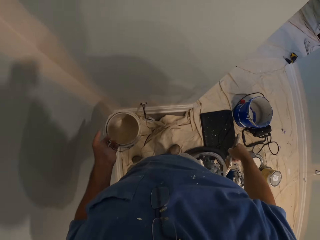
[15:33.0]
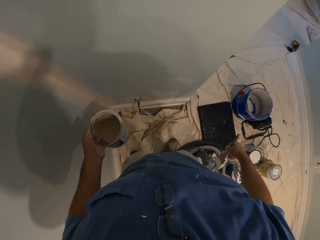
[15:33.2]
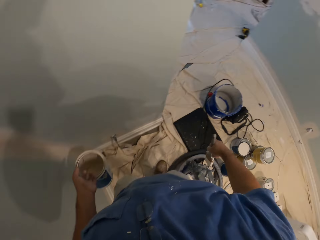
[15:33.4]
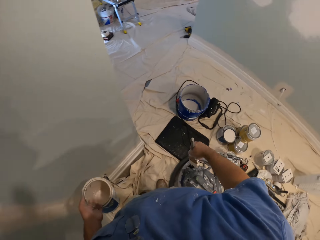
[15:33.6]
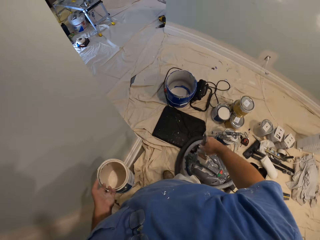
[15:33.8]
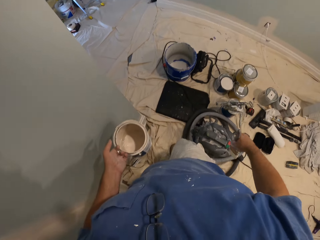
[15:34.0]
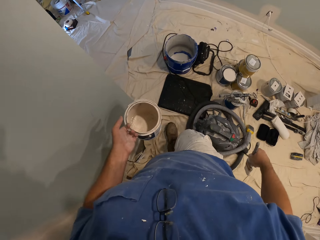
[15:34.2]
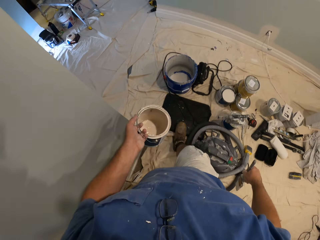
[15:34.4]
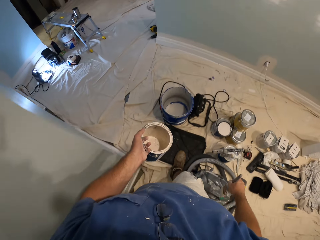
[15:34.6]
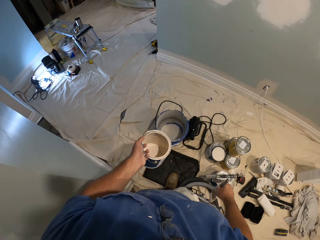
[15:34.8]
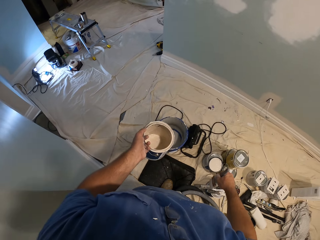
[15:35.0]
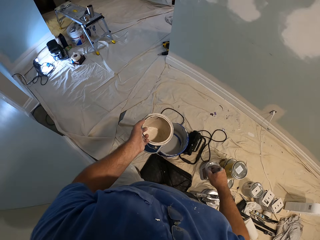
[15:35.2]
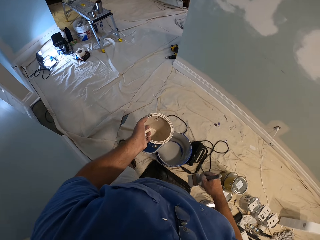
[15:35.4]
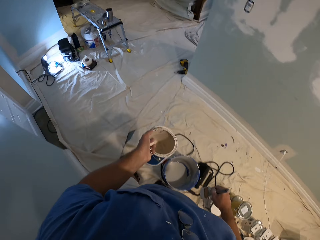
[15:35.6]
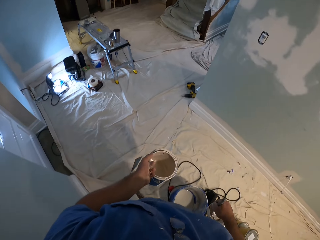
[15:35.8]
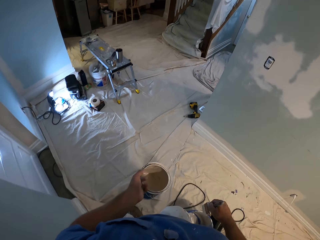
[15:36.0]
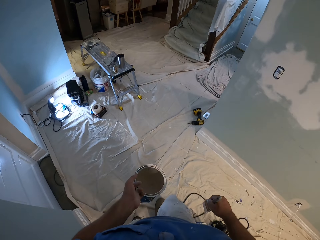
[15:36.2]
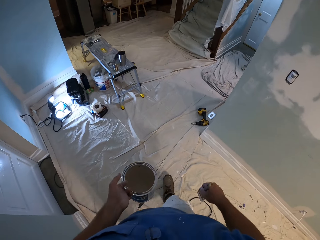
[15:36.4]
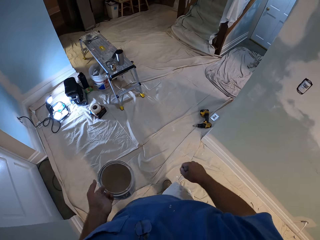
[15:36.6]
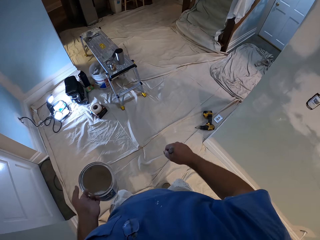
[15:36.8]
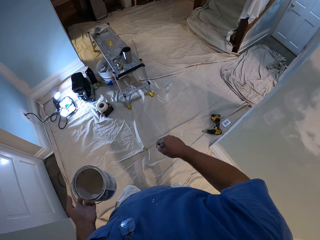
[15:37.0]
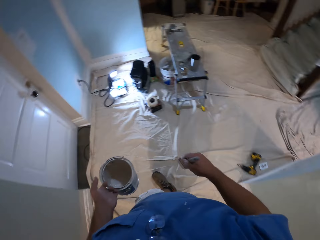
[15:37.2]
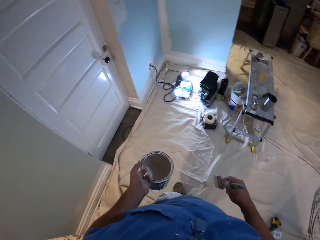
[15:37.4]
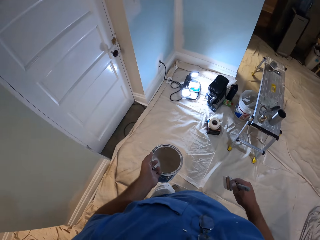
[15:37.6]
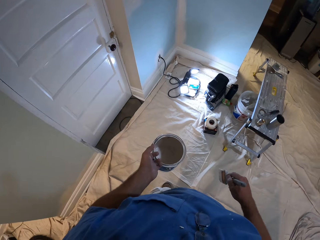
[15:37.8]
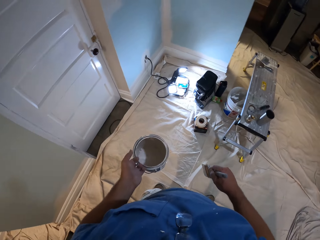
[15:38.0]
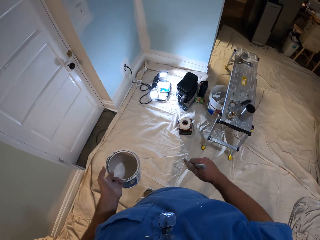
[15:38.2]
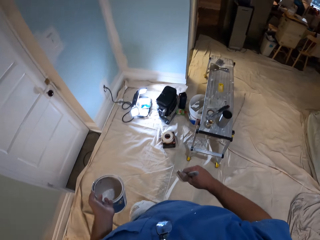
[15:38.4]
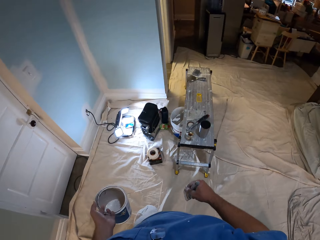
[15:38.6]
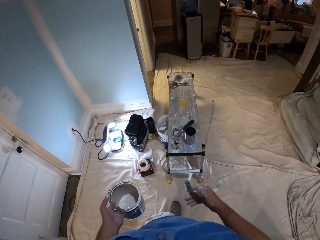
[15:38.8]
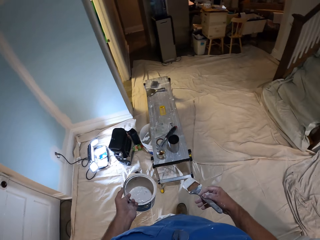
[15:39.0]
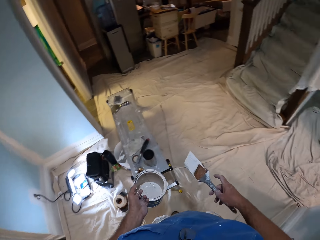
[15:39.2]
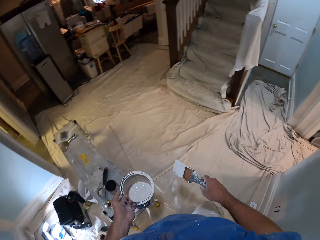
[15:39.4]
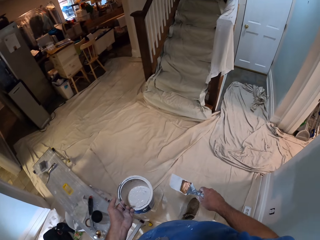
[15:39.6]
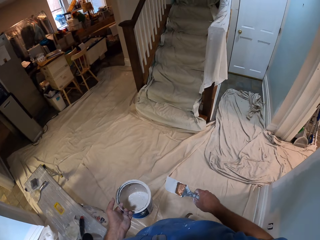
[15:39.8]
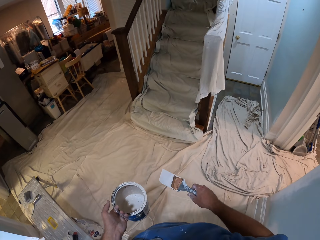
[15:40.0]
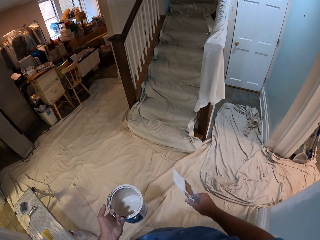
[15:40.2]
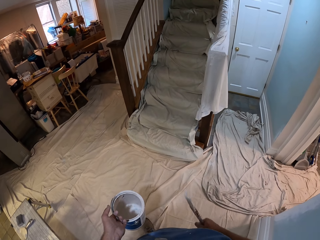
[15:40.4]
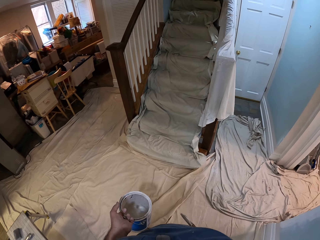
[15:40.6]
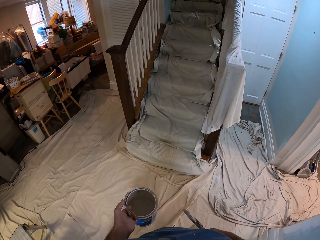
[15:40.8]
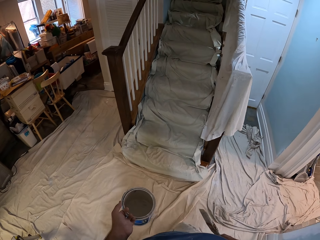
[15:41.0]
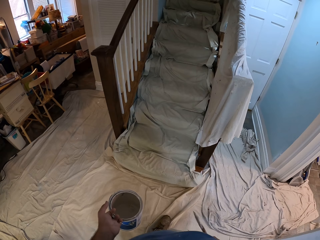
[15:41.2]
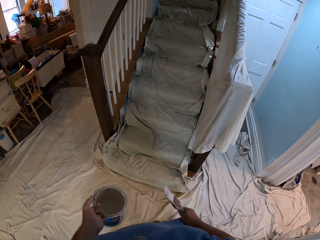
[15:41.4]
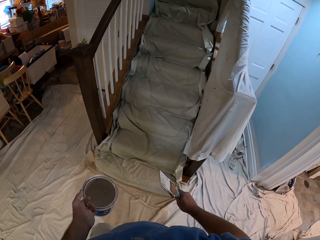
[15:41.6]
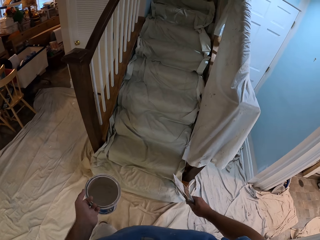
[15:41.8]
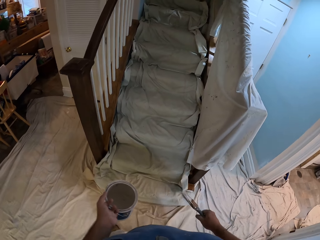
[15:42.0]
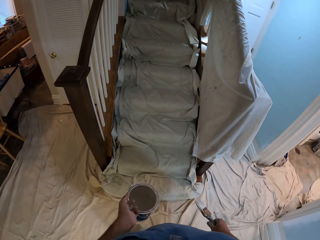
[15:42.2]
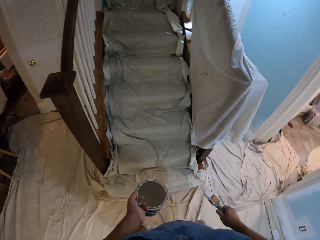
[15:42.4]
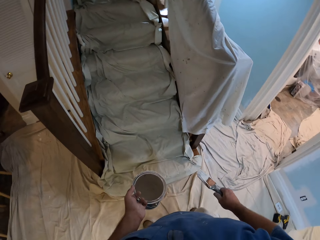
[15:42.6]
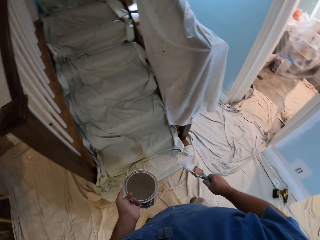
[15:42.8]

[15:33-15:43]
The camera wearer walks in the room to a staircase with the bucket of paint and the paint brush in his hands.

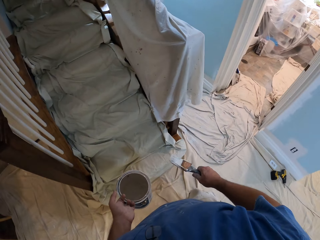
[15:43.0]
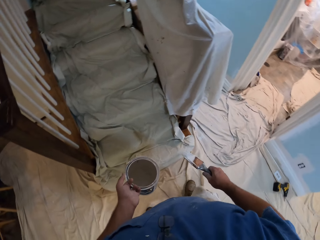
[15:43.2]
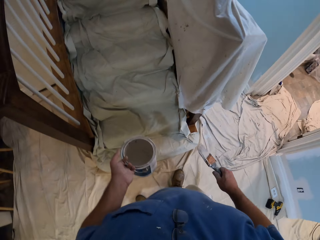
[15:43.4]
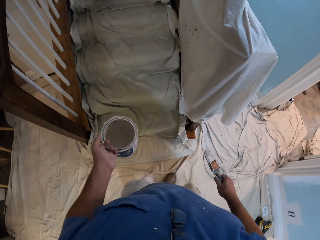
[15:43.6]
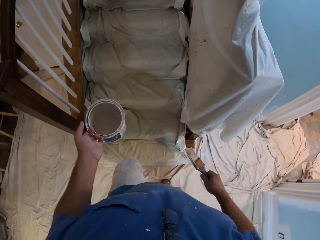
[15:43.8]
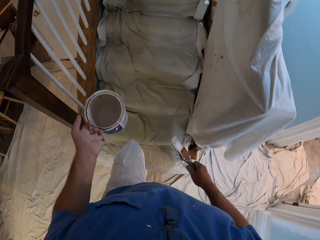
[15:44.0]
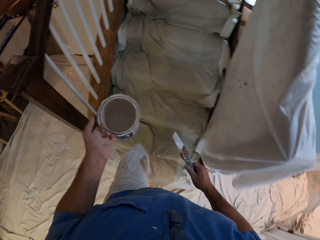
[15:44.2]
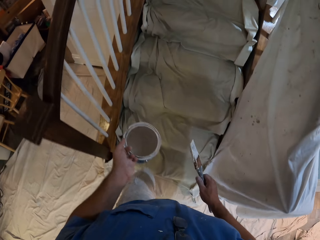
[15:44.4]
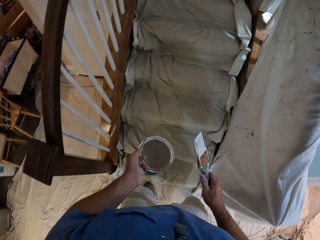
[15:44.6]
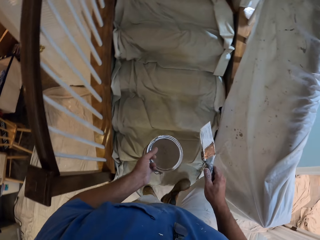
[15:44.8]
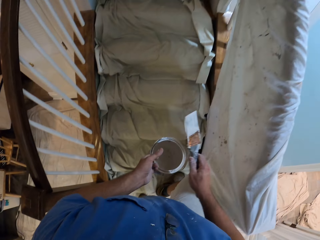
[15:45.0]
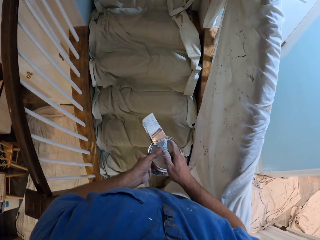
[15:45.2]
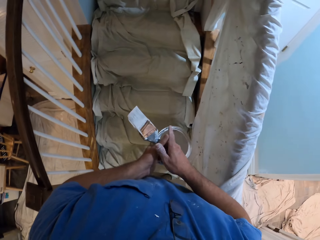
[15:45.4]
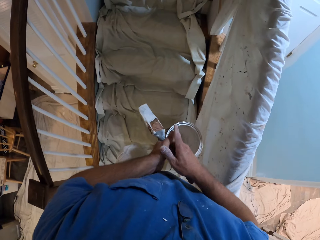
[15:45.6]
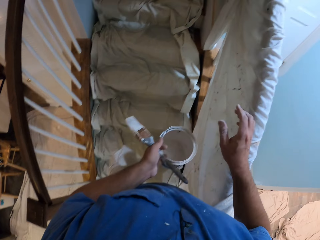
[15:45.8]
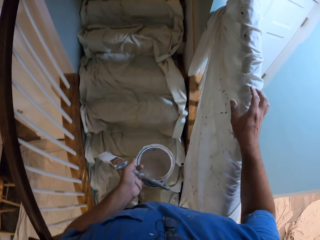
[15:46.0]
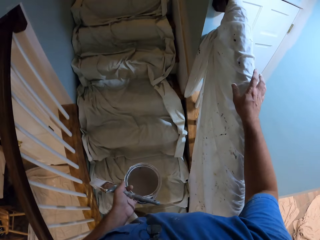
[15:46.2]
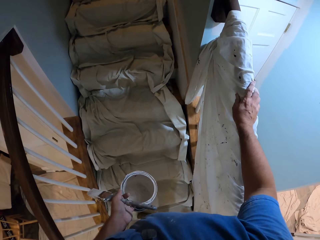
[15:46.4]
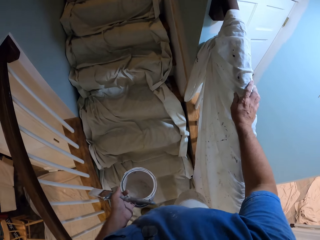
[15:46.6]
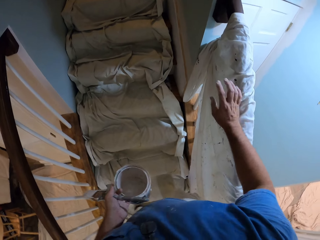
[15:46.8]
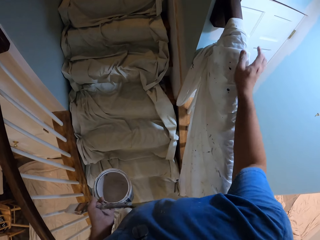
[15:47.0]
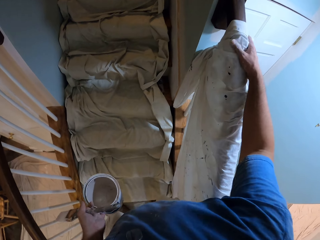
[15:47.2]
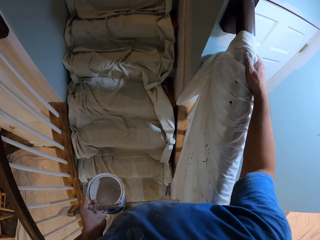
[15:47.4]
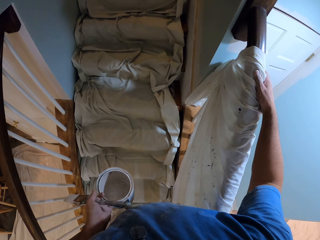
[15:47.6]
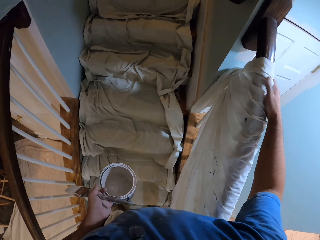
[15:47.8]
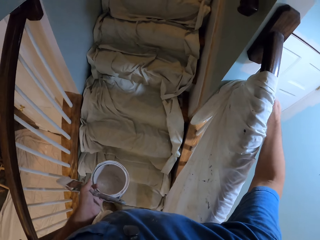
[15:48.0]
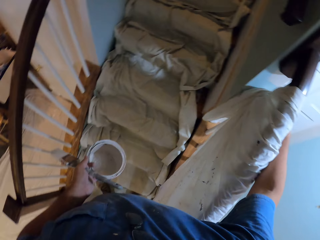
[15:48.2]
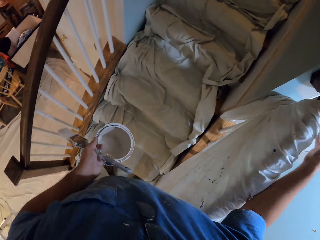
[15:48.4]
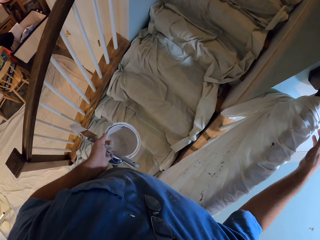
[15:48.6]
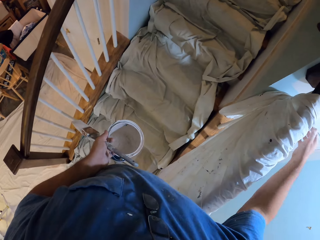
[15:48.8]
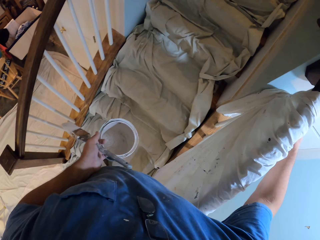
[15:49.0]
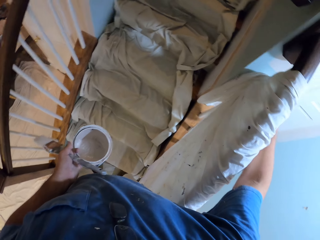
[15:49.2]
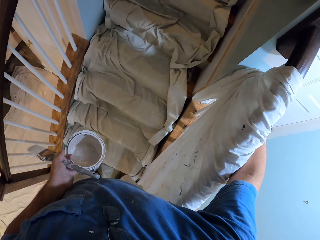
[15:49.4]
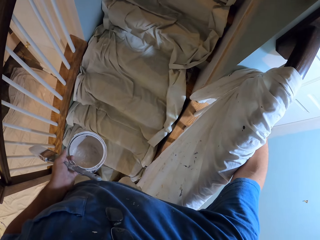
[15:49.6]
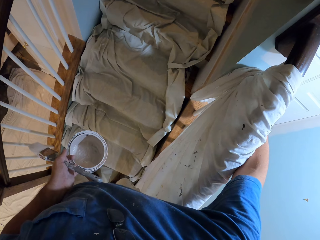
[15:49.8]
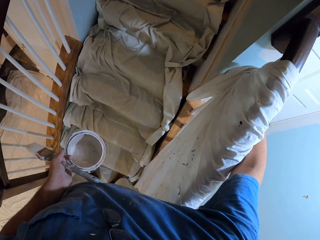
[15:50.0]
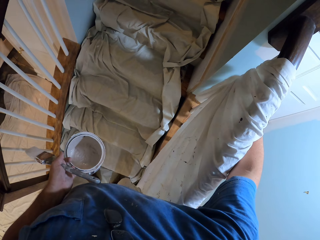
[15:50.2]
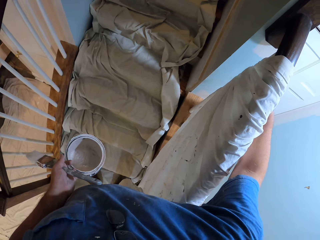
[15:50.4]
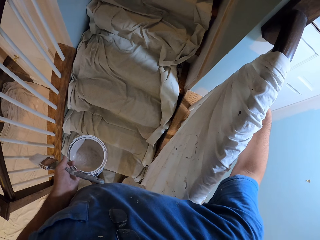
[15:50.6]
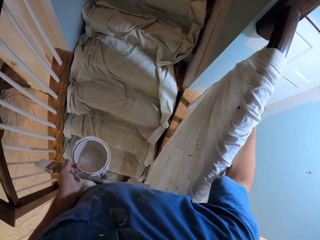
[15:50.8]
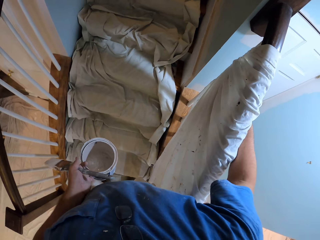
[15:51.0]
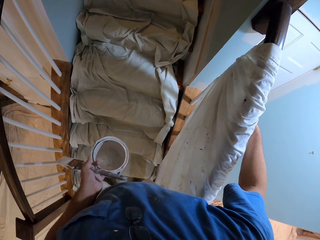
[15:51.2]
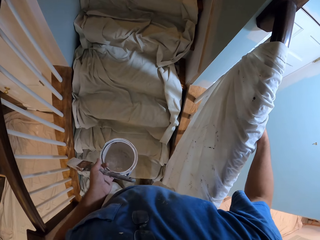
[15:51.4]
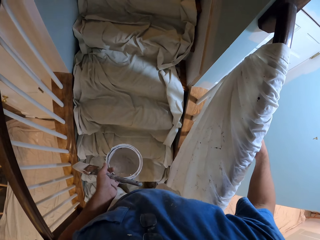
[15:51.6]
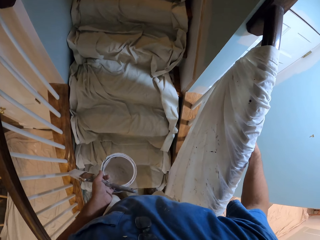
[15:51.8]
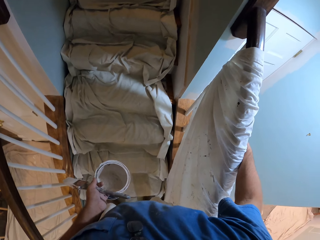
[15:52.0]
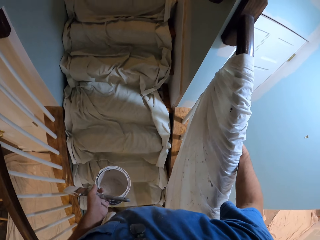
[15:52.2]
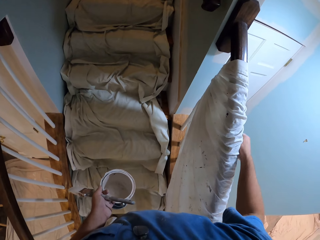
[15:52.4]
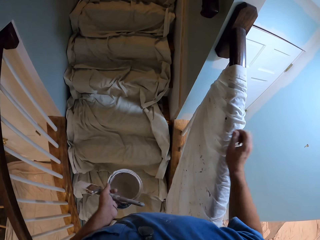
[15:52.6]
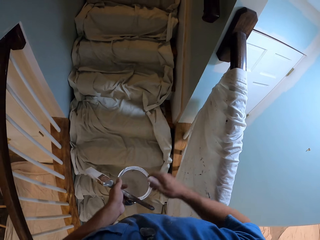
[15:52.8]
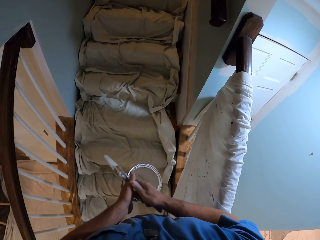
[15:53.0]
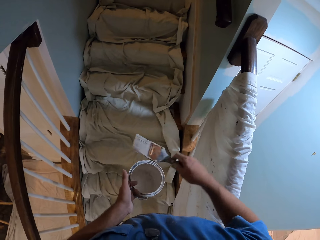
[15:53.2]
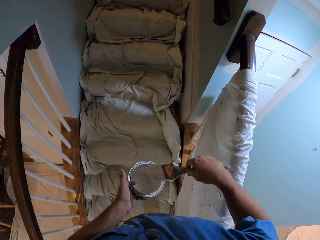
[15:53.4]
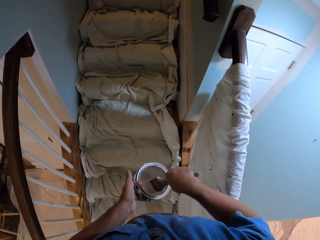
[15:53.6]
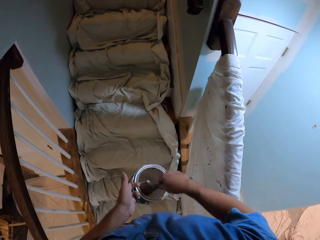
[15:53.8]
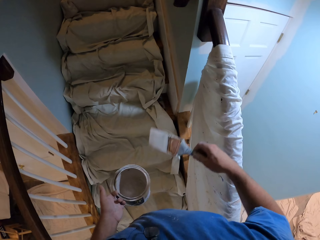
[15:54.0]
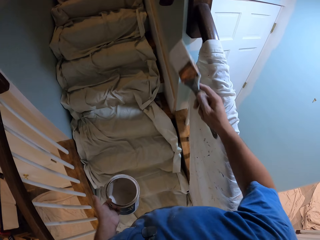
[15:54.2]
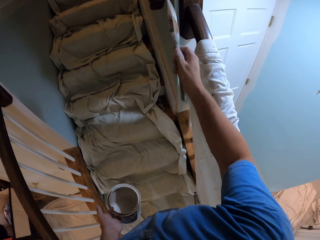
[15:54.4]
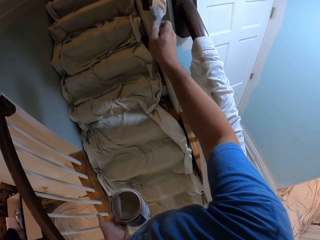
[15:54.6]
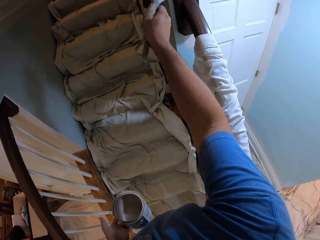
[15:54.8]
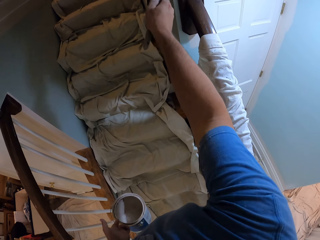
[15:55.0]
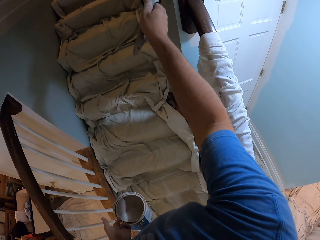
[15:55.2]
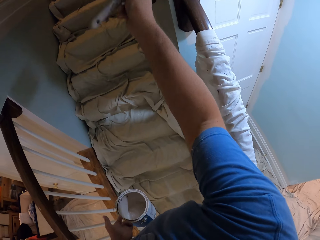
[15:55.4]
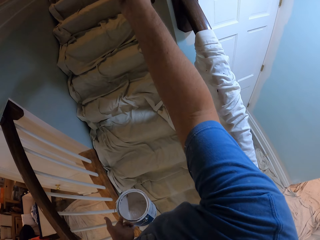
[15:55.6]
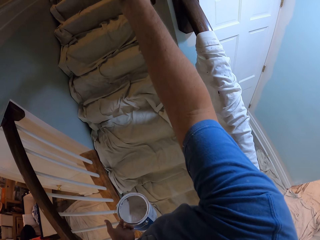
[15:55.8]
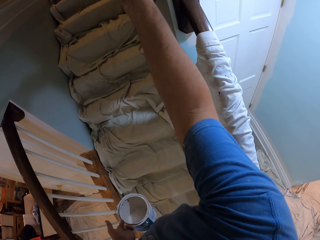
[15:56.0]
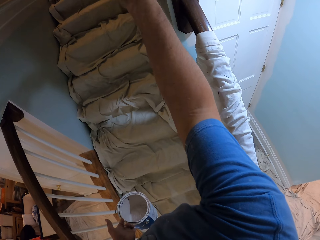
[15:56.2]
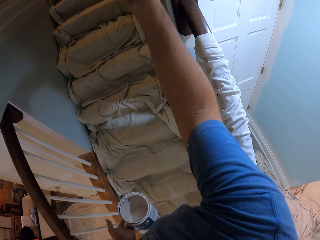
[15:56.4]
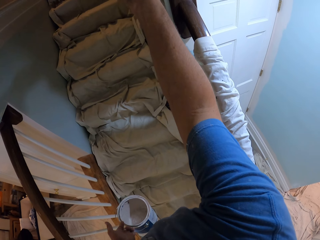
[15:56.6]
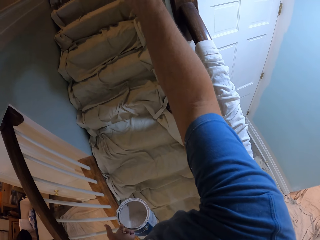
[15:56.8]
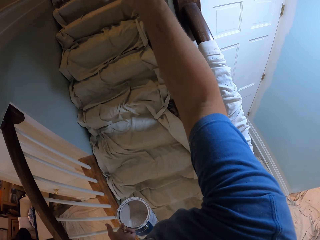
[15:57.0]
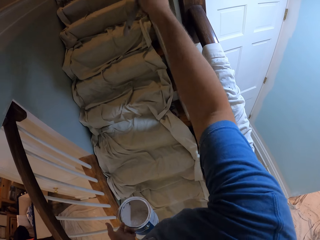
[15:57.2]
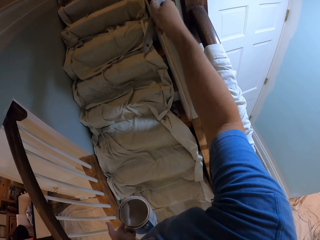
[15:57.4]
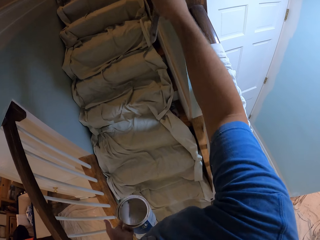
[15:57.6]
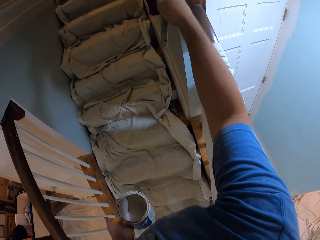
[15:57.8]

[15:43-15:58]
The camera wearer stops on his feet. He climbs the staircase. He passes the paint brush from his right hand to his left hand. He supports himself on the handrail. He touches a canvas on the handrail of the staircase. He drags the drop cloth on the handrail. He passes the paint brush from his left hand to his right hand. He scoops paint from the bucket of paint in his left hand with the paint brush. He paints the wall with the paint brush in his right hand.
